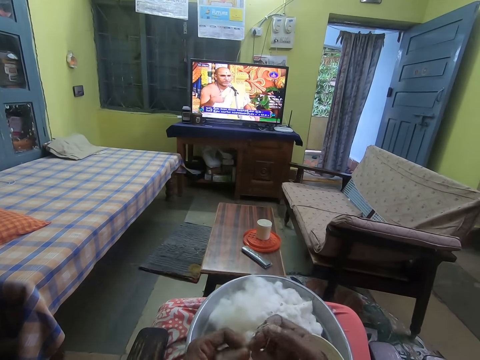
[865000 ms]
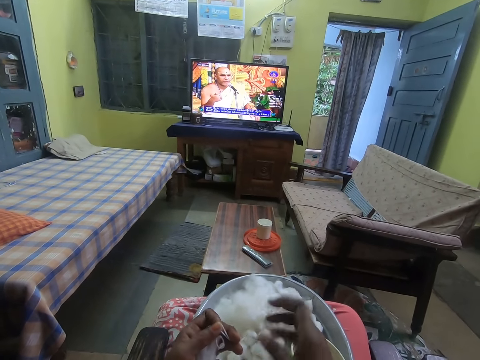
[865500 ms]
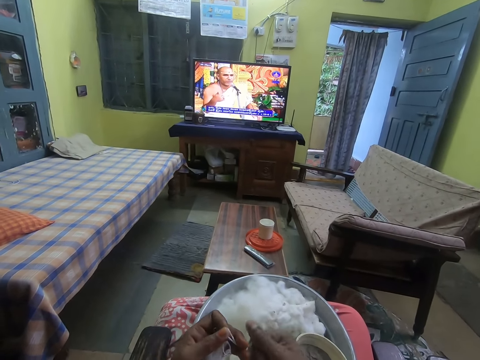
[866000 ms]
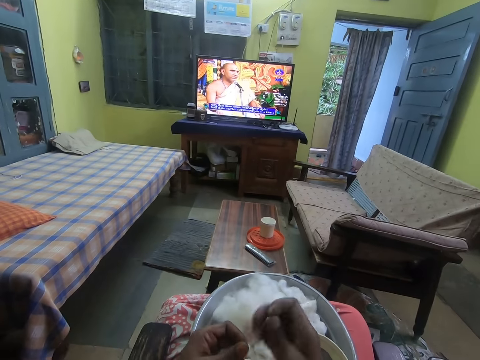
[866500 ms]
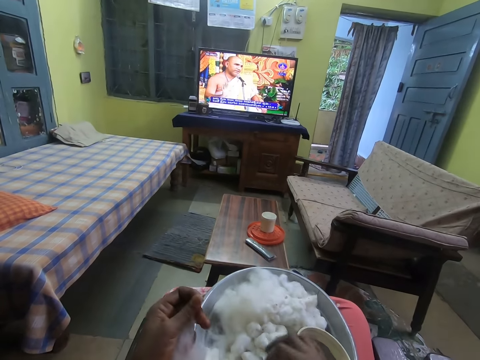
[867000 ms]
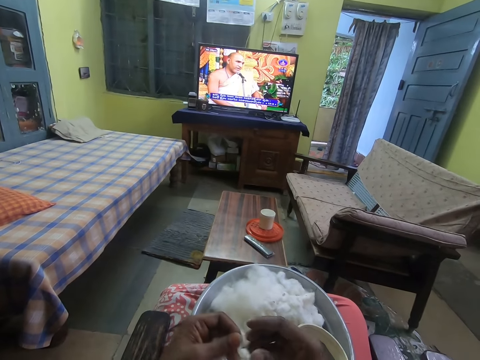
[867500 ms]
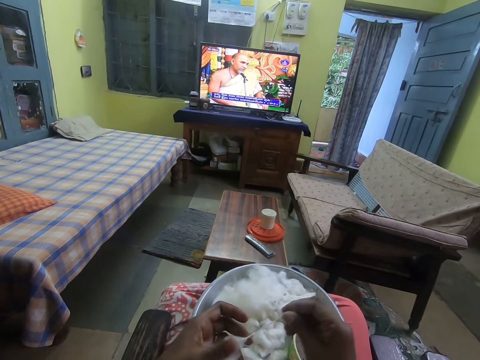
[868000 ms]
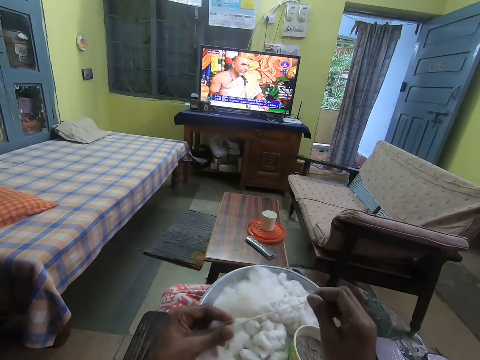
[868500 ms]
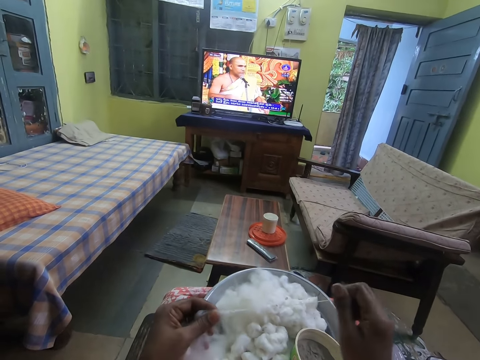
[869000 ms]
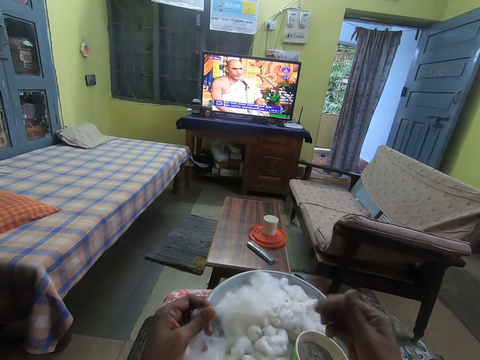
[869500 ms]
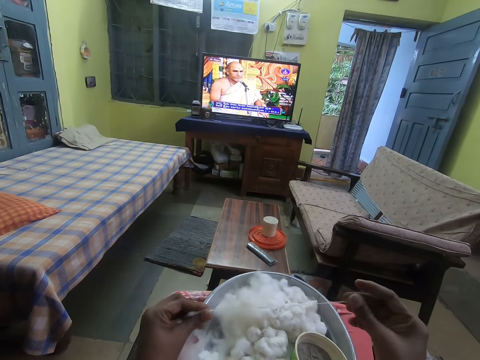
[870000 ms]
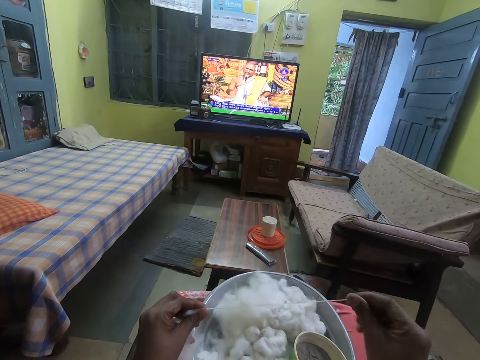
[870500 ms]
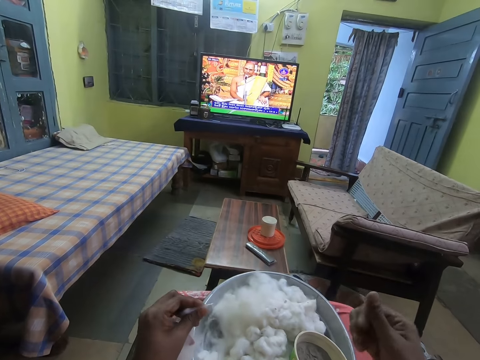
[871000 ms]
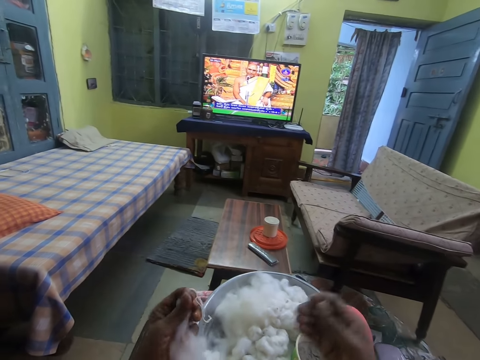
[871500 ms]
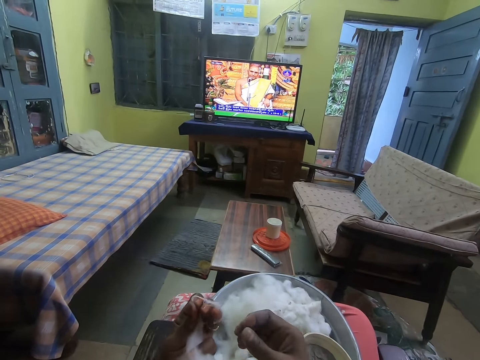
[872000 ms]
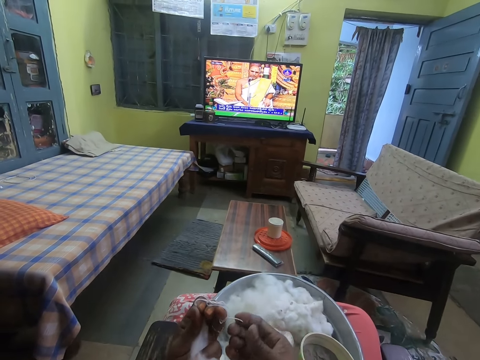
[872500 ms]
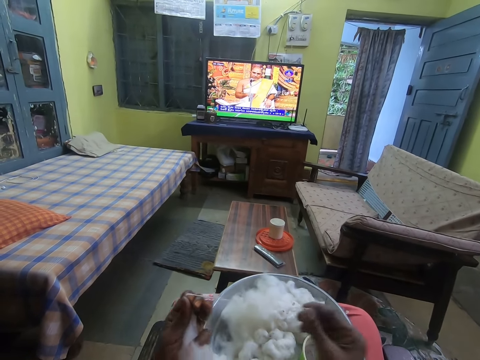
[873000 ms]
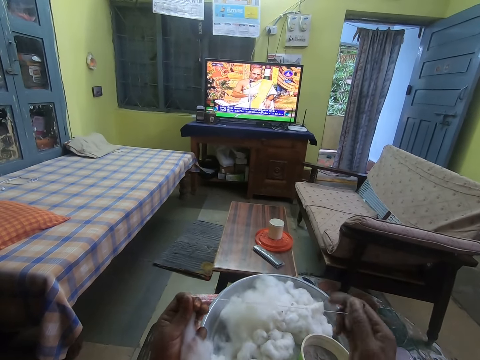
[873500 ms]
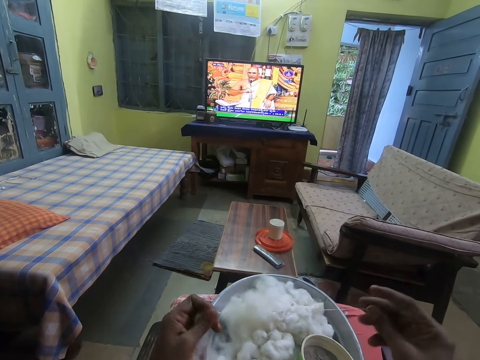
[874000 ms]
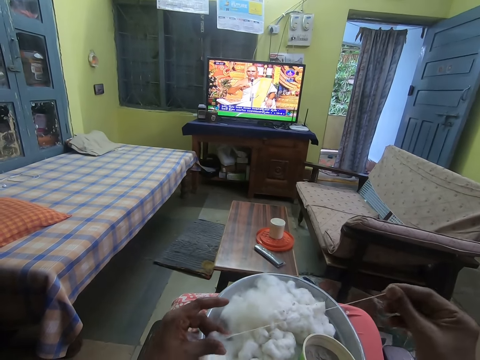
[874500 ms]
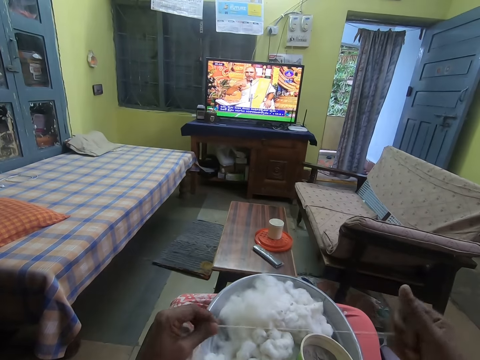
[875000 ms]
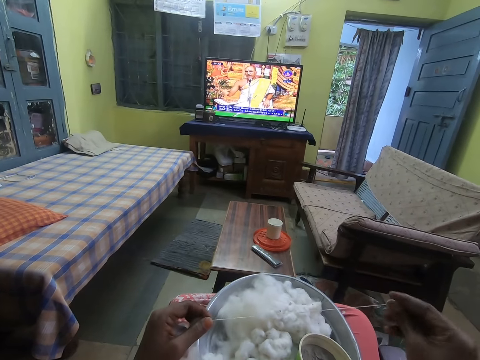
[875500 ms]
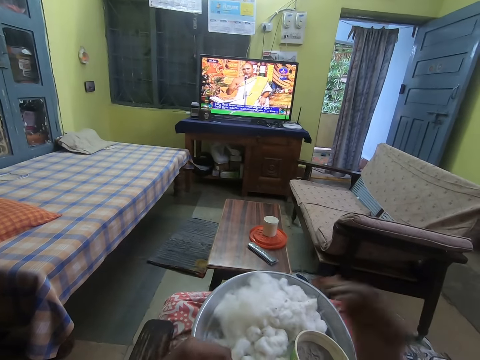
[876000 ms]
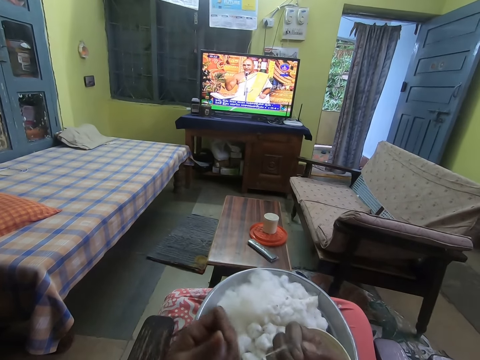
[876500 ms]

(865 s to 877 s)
The camera wearer drops the rolled cotton or wool on the tray on her lap with her right hand. She cuts the wool. She rolls the cotton with both hands. She straightens the wool. She picks the cotton from her left hand with her right hand. She straightens the wool. She rolls the cotton with both hands.

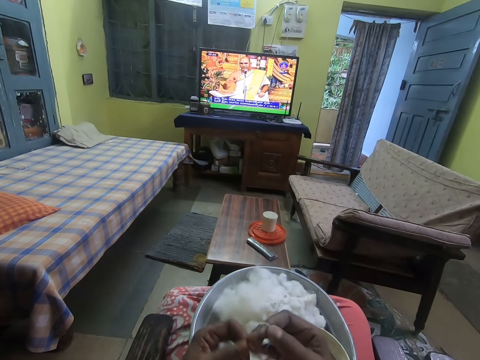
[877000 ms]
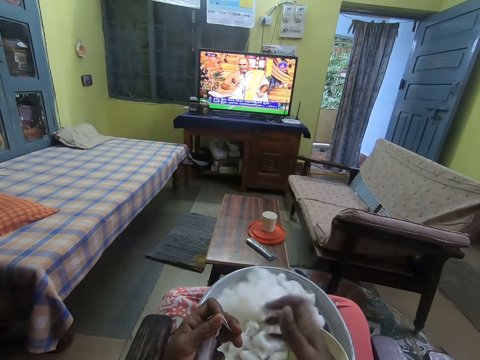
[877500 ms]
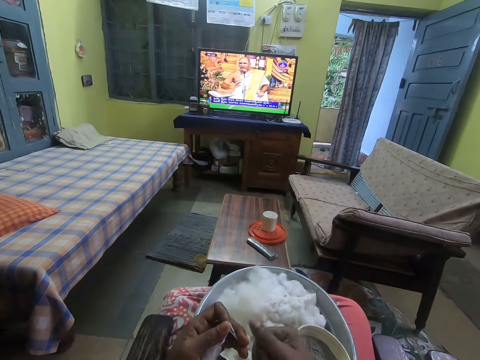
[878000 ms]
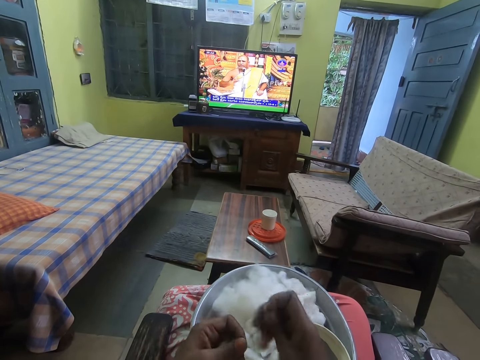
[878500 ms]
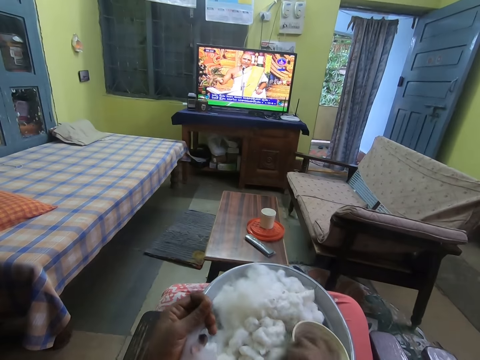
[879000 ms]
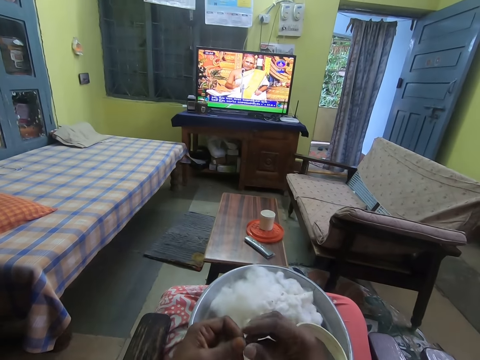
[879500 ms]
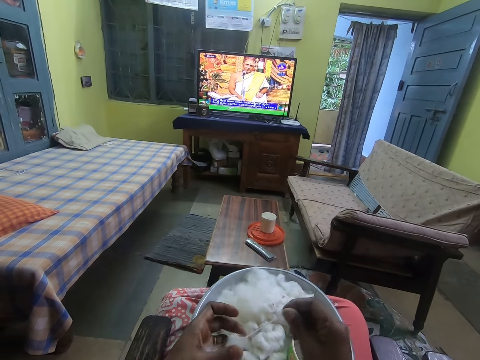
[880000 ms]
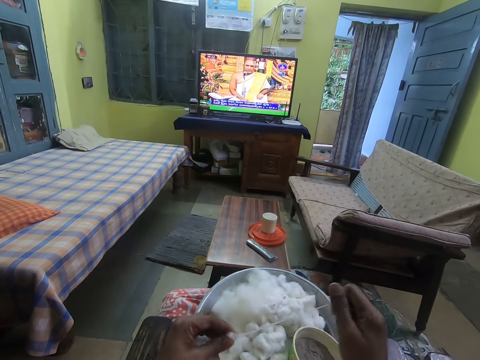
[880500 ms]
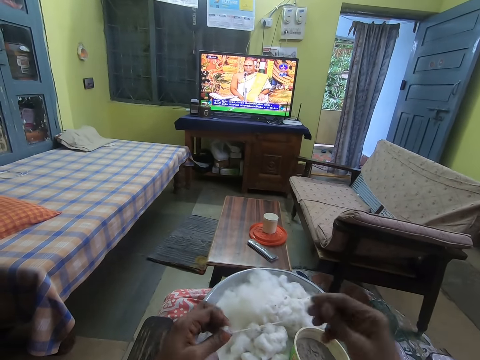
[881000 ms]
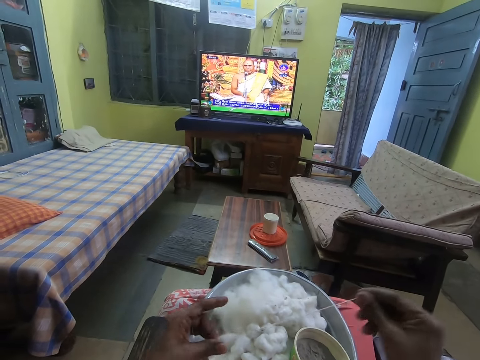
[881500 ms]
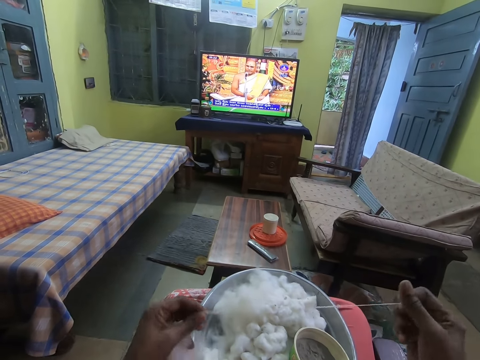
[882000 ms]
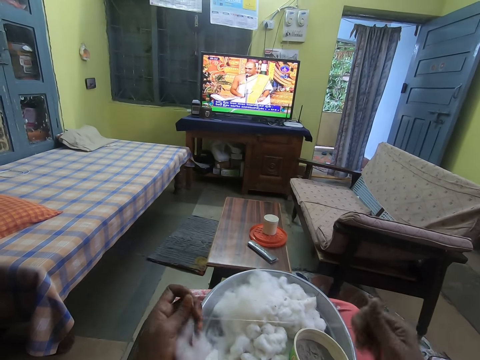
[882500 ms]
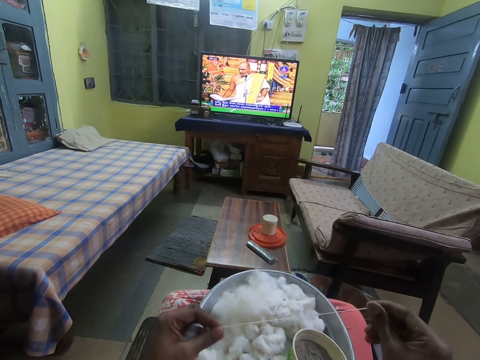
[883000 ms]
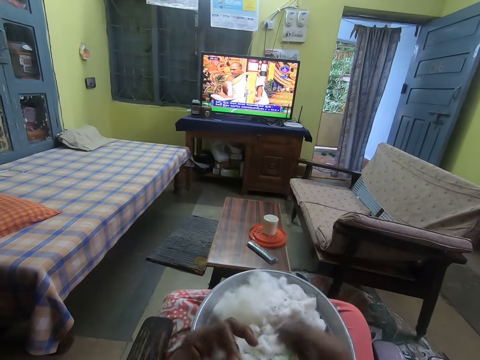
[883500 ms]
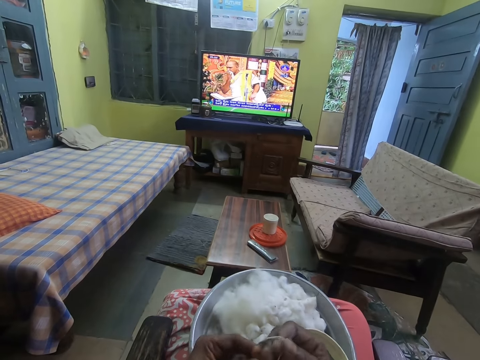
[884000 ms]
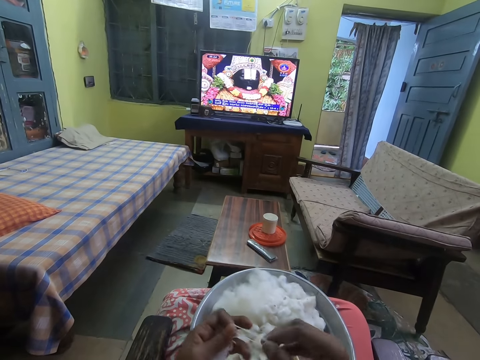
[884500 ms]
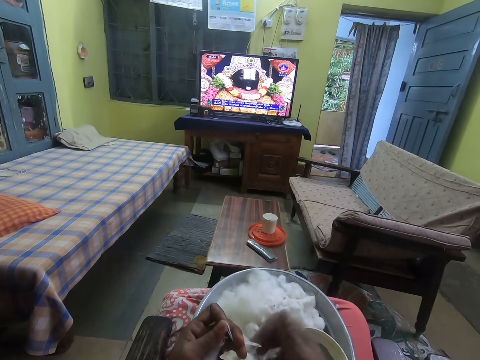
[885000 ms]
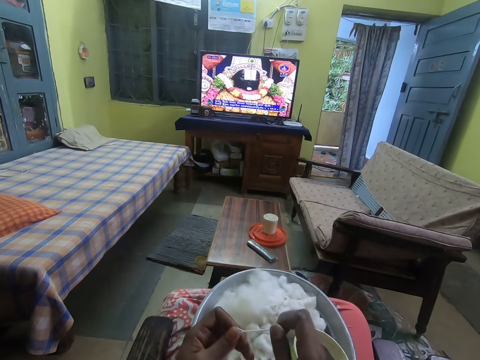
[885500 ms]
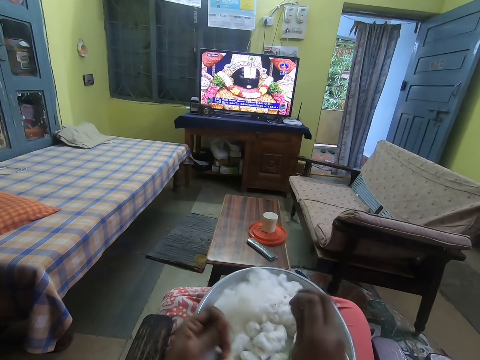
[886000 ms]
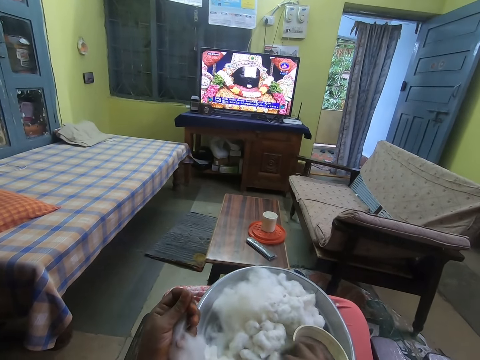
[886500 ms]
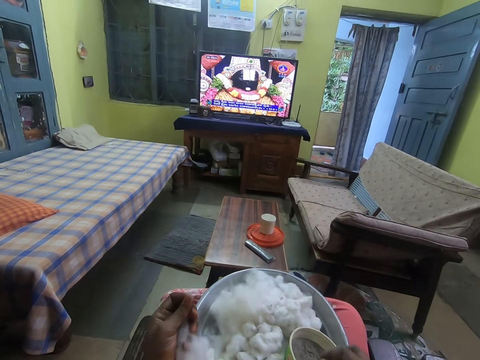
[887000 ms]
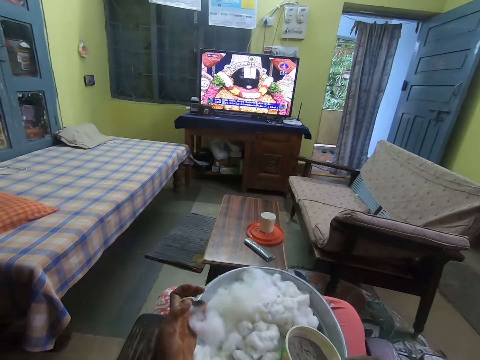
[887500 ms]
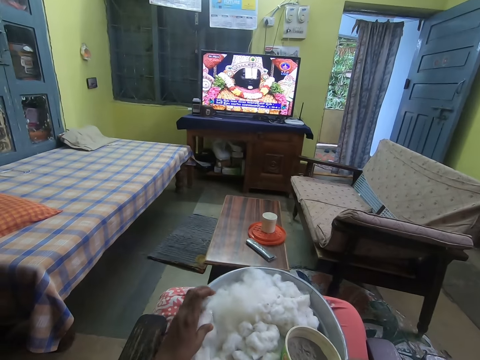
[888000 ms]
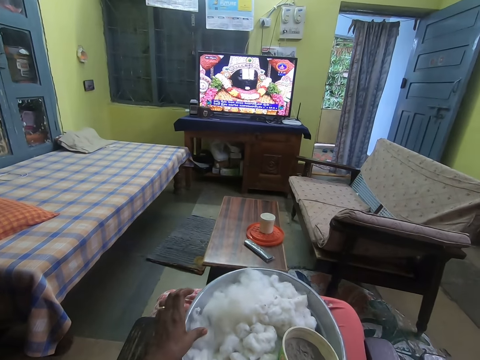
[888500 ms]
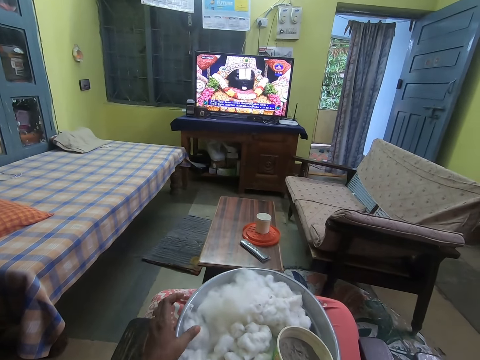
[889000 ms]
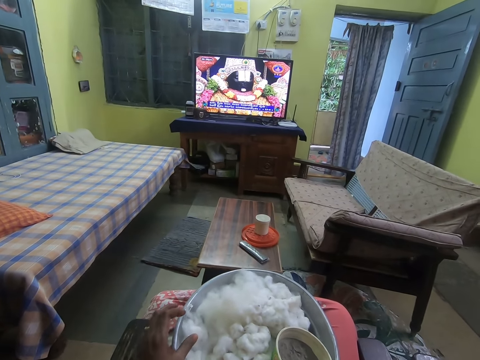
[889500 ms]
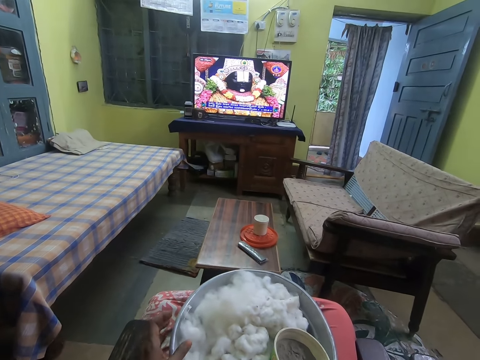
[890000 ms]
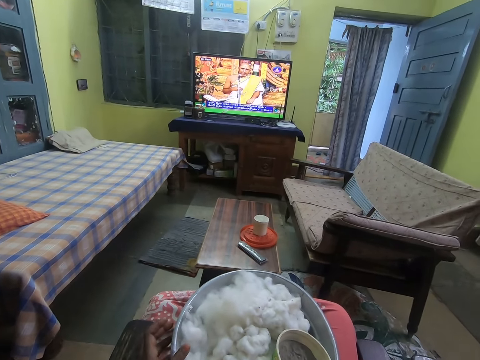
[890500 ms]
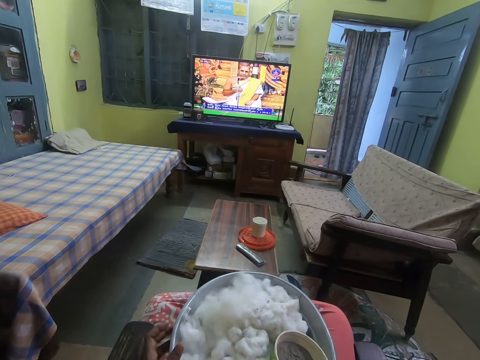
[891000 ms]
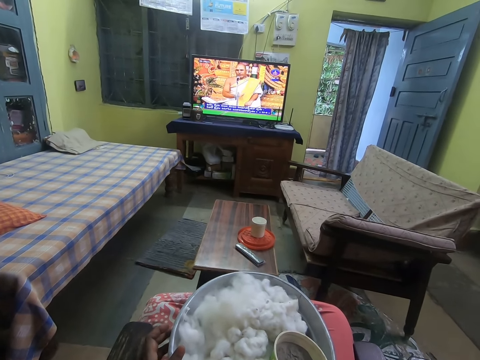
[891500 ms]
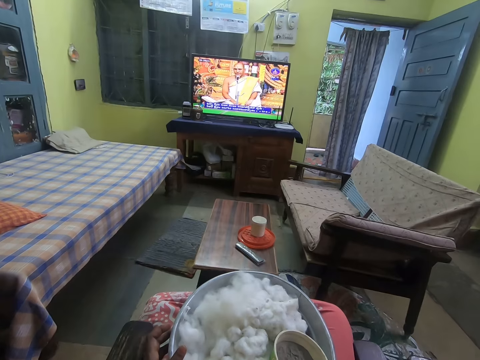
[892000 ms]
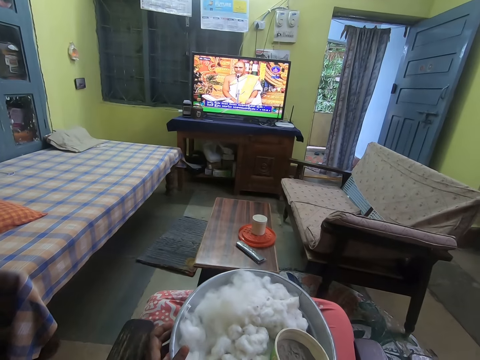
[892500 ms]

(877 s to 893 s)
The camera wearer drops the rolled cotton or wool on the tray on her lap with her right hand. She cuts the wool. She rolls the cotton with both hands. She straightens the wool. She cuts the wool. She drops the rolled cotton on the tray on her lap with her right hand. She drops the cotton in her left hand on the tray.
